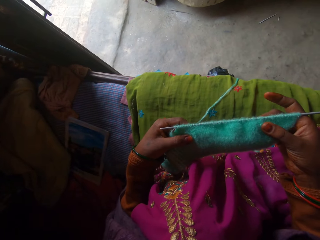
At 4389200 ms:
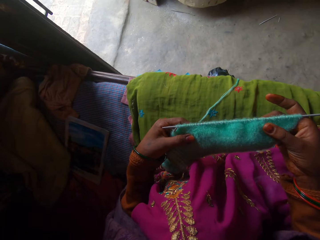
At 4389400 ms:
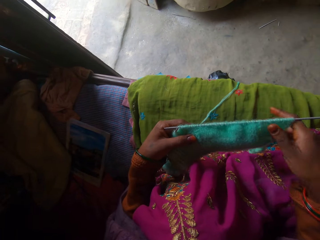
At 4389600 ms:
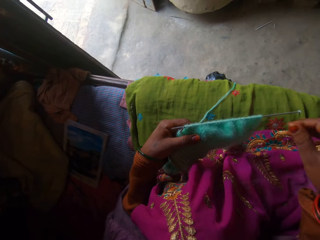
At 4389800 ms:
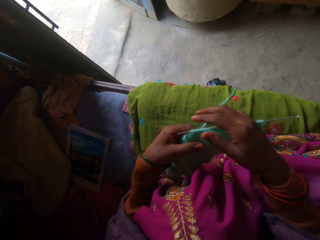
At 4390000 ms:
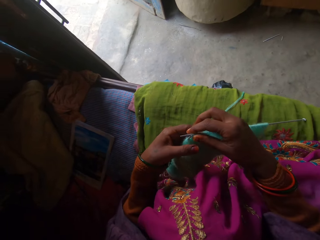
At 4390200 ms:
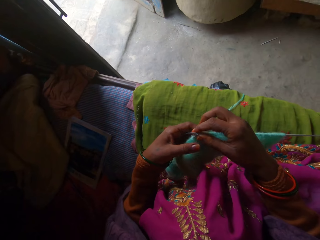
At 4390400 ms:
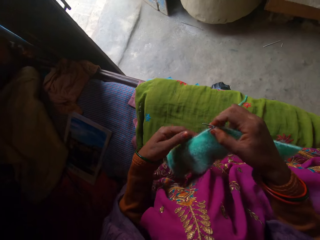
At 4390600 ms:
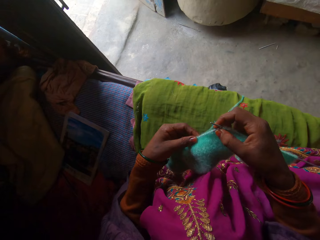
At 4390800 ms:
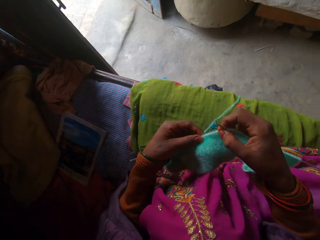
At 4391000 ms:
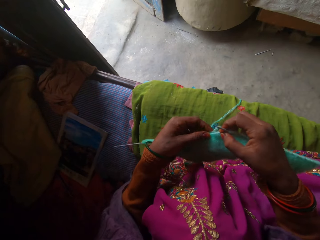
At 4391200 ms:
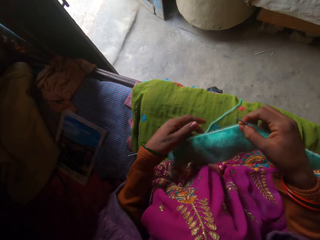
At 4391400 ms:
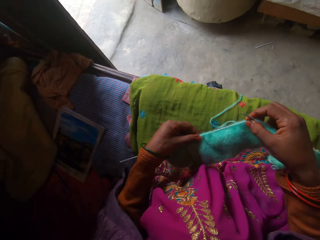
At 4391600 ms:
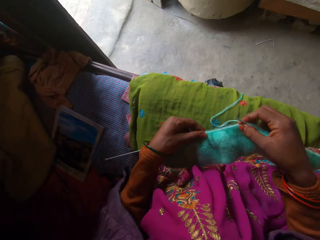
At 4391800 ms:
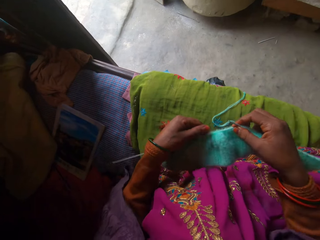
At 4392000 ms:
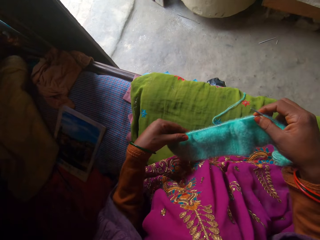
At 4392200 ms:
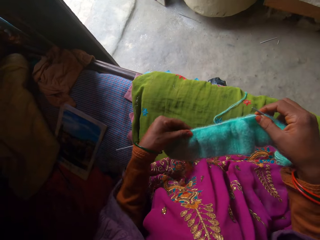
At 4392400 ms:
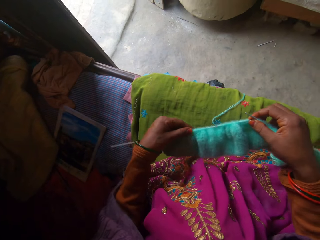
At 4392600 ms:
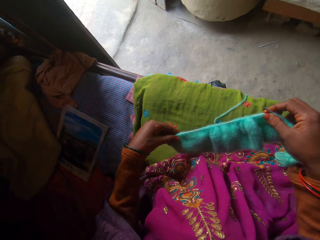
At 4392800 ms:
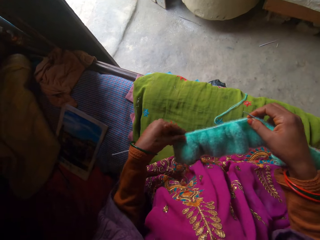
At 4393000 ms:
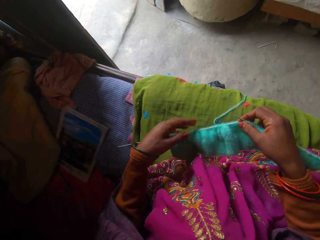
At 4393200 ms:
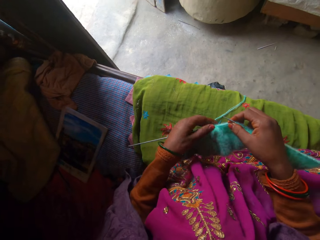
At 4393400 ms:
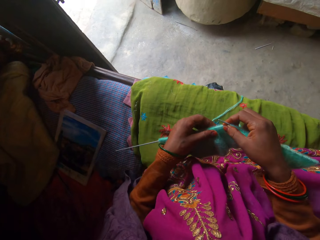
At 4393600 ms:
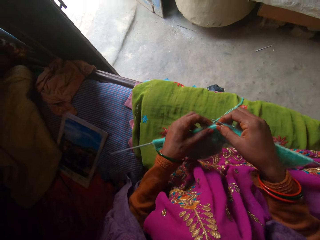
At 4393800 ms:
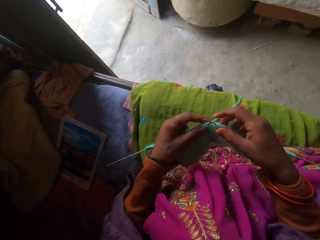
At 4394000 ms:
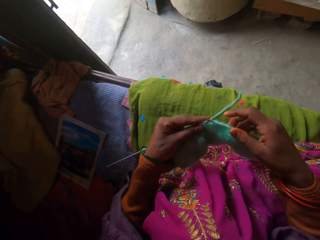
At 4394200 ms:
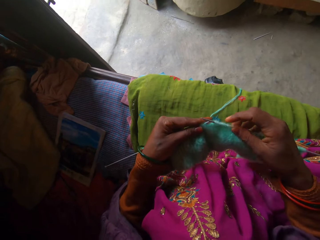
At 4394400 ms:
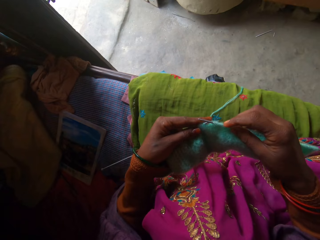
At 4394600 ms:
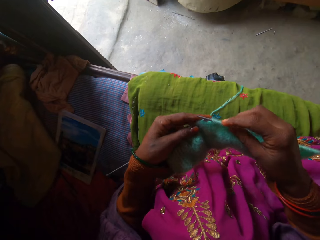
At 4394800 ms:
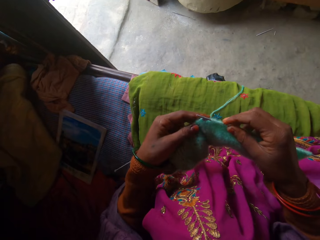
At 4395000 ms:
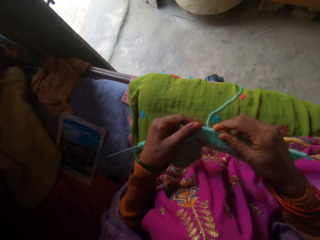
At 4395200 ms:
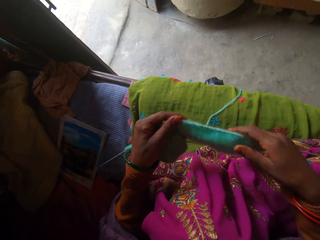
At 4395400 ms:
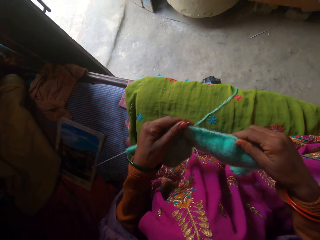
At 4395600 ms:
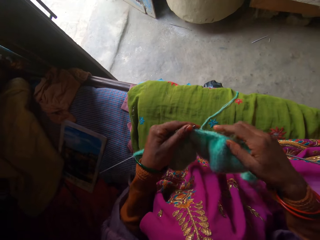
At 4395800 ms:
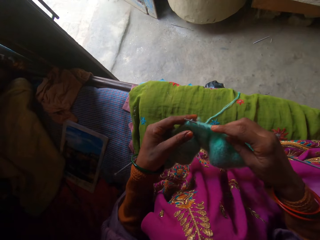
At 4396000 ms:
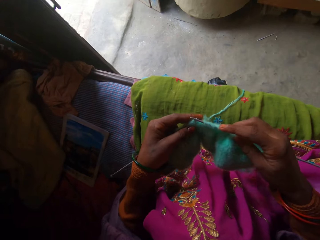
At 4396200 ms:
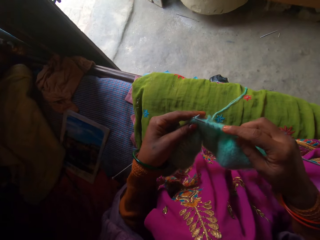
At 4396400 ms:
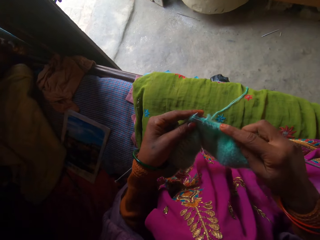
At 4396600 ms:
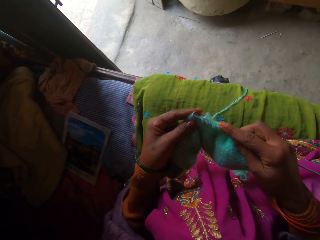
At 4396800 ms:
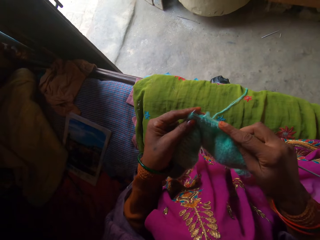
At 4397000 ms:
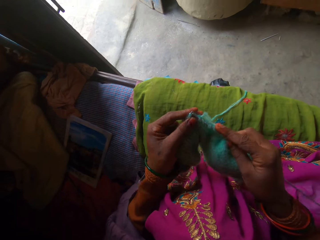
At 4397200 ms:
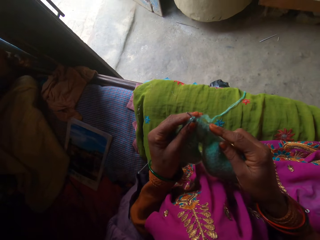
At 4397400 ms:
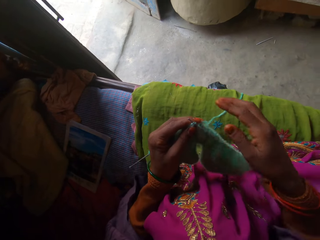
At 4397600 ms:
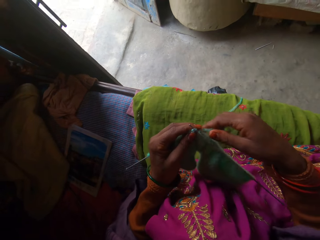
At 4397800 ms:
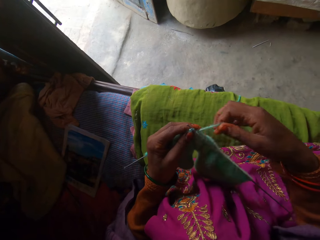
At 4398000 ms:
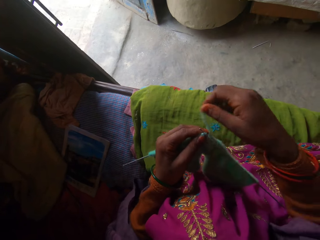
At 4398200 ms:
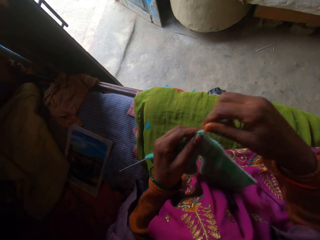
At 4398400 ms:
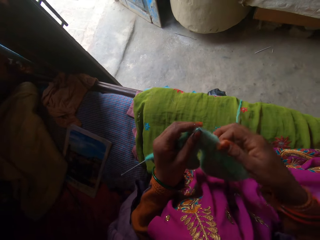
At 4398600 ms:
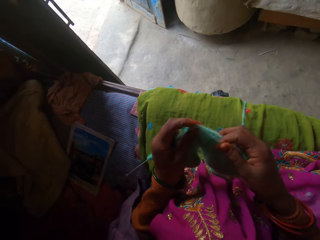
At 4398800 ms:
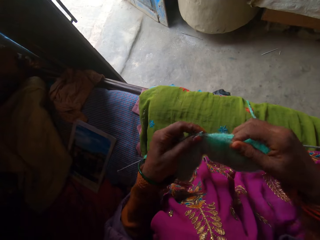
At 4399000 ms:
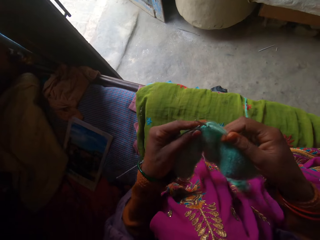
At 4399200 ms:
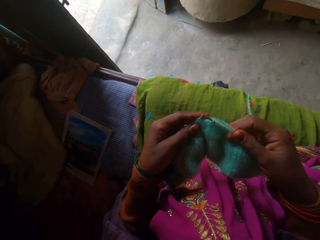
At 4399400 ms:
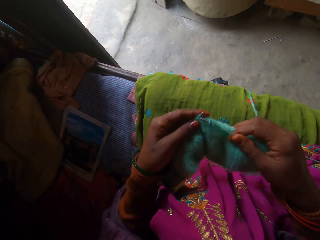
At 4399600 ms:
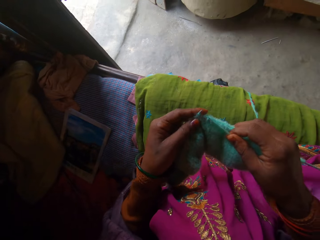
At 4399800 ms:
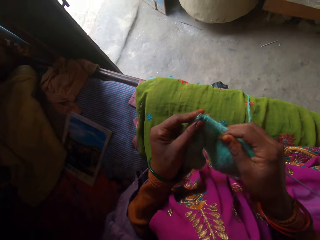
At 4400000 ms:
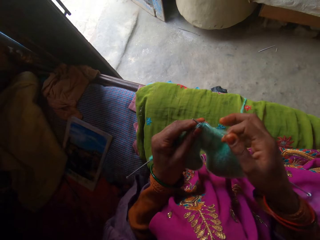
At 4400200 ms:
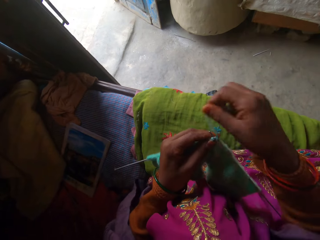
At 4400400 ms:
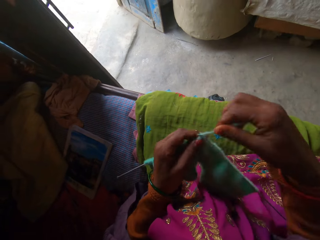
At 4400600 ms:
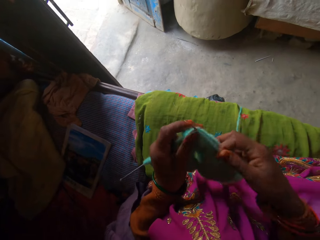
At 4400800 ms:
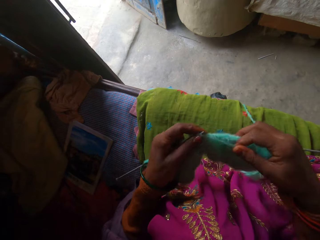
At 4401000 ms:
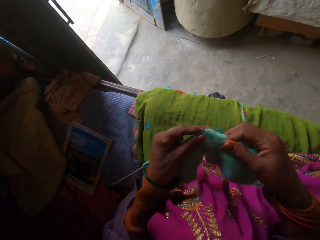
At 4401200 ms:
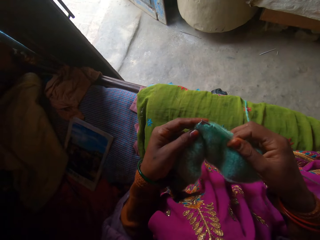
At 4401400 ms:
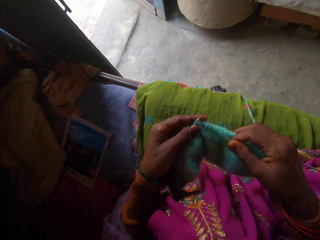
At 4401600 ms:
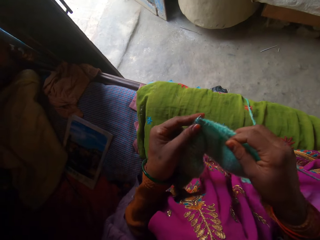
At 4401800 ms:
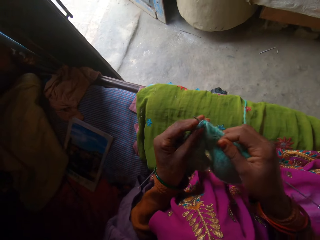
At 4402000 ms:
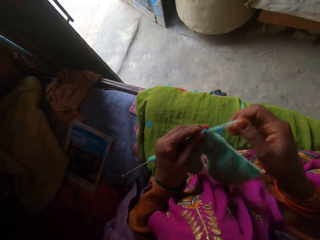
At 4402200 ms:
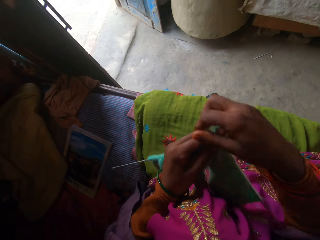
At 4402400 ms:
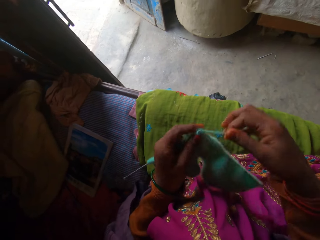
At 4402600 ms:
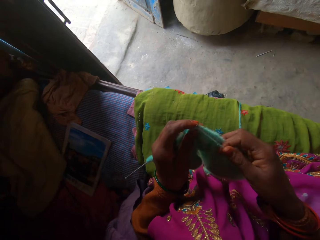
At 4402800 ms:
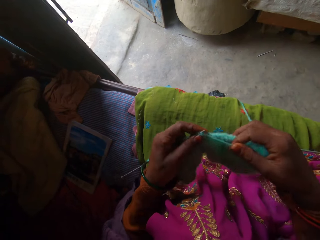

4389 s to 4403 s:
The camera wearer checks a cloth. She holds the fabric on the knitting needle with her right hand. She pulls the fabric on the knitting needle with her left hand. She holds the fabric on the knitting needle with her left hand. She pulls the fabric on the knitting needle with her right hand. She knits the fabric with a pair of knitting needles and a yarn in both hands.

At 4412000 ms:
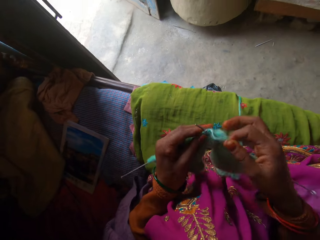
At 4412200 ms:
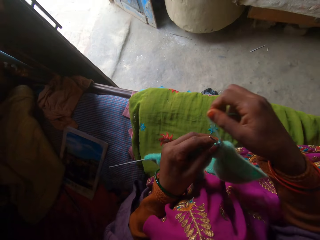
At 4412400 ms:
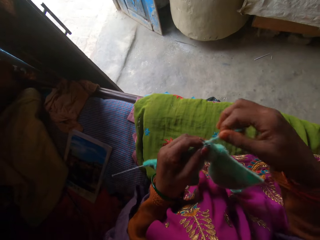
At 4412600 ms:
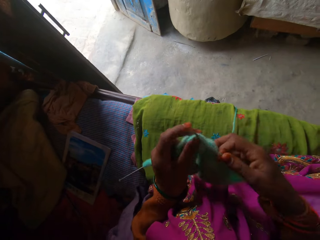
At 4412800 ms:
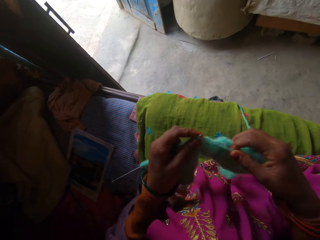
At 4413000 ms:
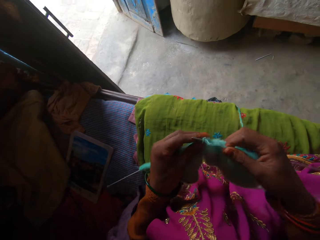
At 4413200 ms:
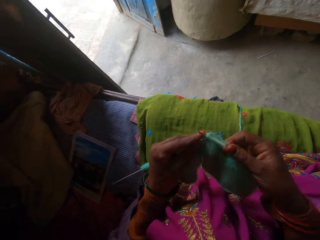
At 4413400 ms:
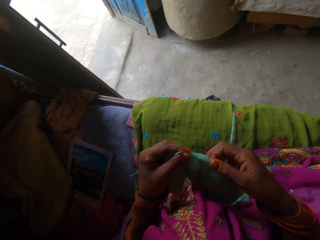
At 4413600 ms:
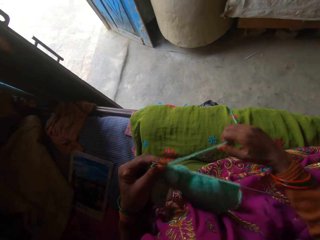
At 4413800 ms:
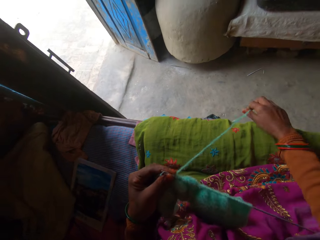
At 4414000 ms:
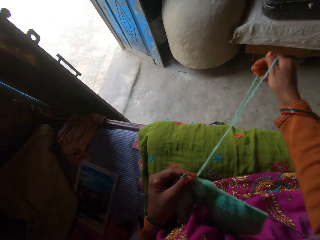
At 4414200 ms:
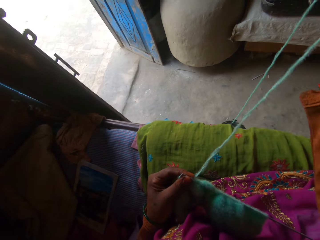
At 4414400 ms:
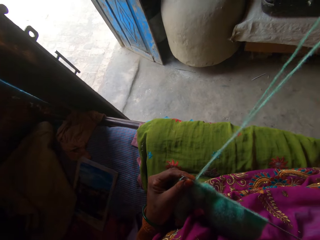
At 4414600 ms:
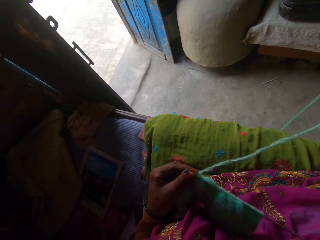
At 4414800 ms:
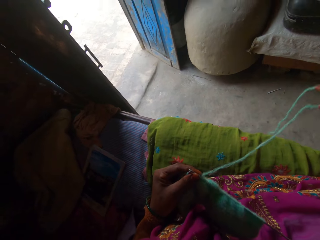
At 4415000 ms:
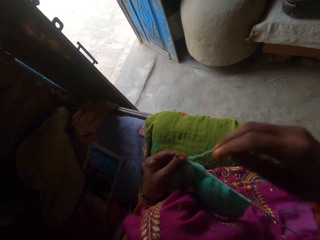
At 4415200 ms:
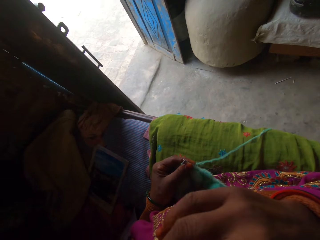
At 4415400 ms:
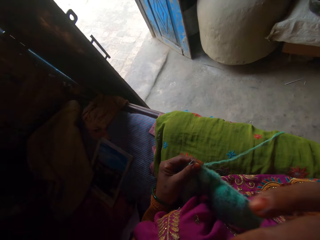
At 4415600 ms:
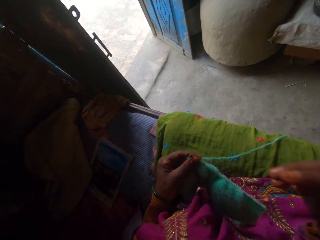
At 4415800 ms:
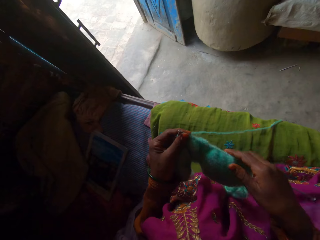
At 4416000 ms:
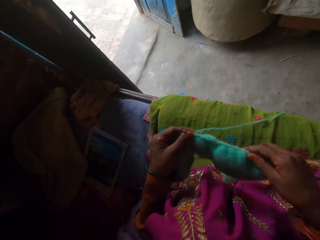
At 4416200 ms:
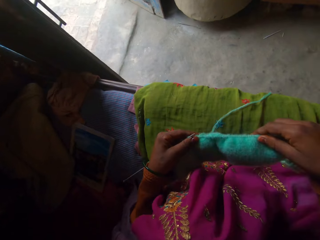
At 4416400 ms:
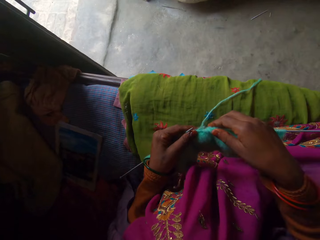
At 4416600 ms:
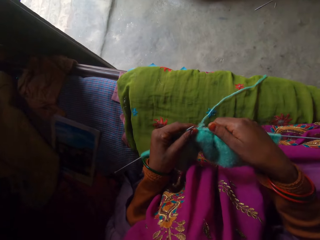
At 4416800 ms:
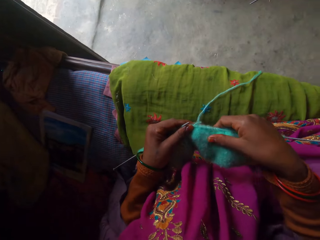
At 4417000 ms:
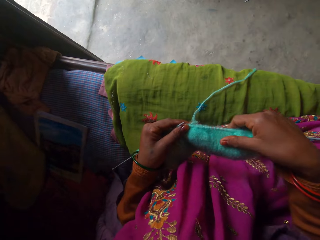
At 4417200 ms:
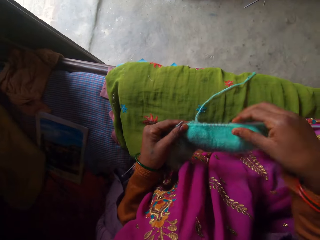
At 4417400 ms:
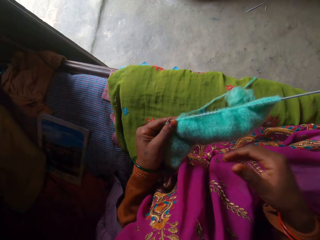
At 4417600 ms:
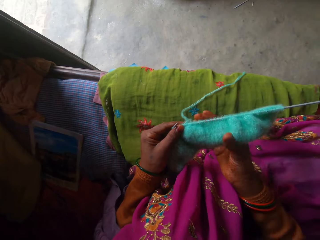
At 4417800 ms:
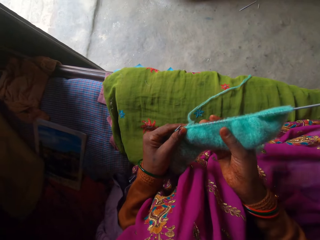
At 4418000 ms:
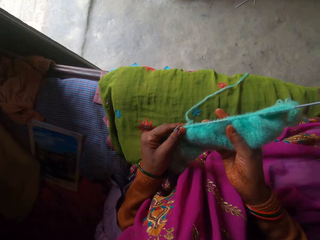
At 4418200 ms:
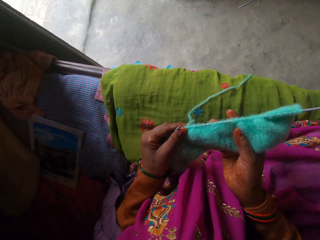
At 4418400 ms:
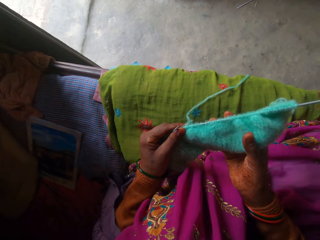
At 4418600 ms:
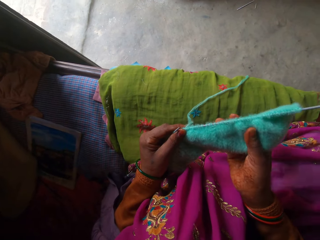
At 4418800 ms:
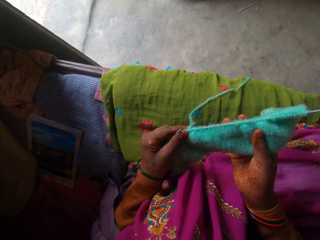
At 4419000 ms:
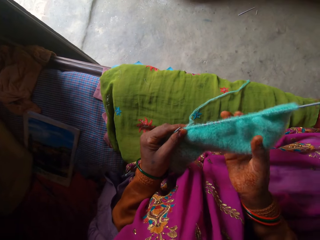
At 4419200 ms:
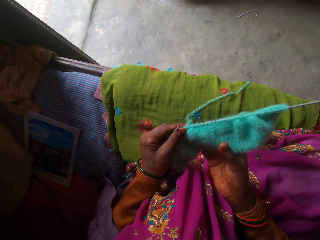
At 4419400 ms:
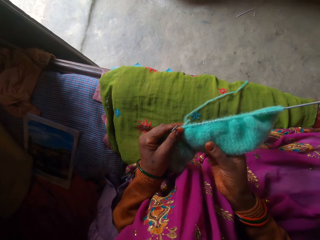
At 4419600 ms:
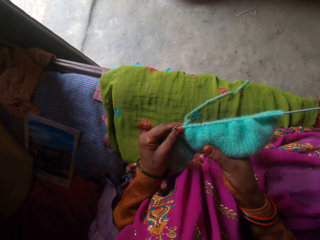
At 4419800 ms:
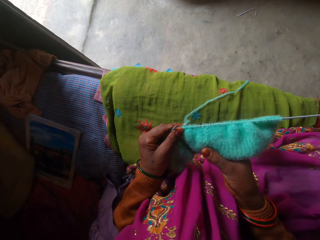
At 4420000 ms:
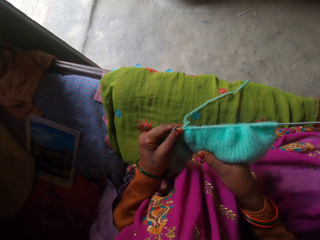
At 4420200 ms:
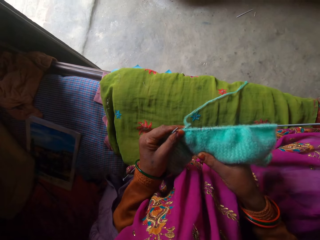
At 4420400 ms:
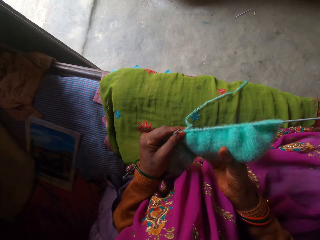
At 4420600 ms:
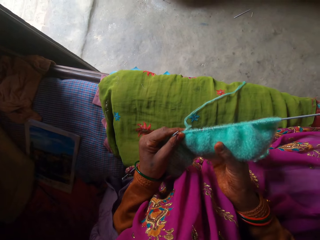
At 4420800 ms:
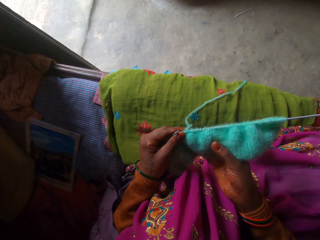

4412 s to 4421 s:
The camera wearer holds the fabric on the knitting needle with her left hand. She raises the yarn with her right hand. She touches her face with her right hand. She holds the fabric on the knitting needle with both hands. She pulls the fabric on the knitting needle with her right hand. She touches the fabric on the knitting needle with her right hand.
